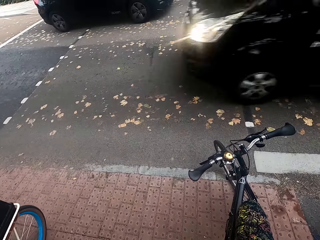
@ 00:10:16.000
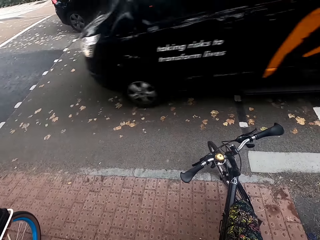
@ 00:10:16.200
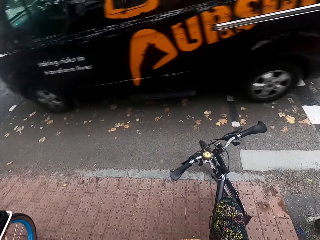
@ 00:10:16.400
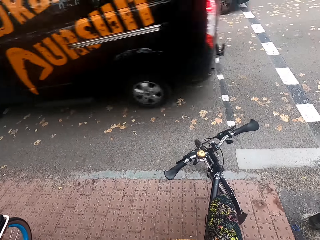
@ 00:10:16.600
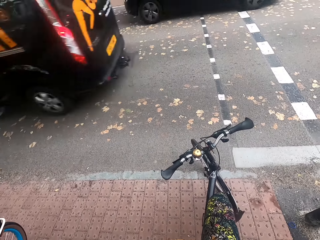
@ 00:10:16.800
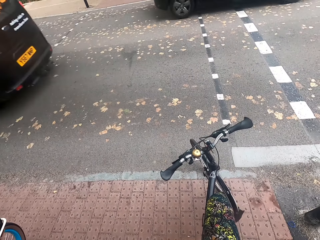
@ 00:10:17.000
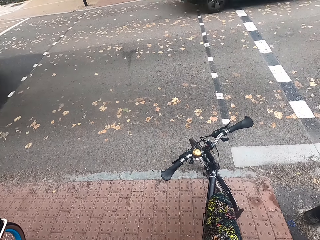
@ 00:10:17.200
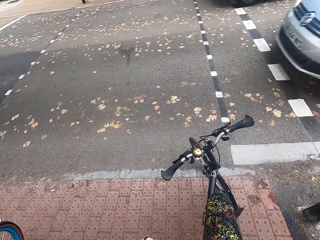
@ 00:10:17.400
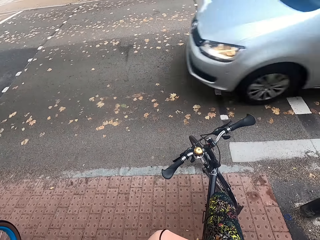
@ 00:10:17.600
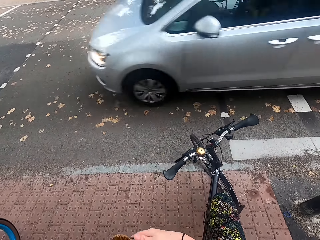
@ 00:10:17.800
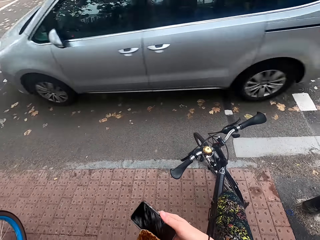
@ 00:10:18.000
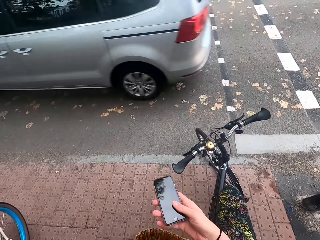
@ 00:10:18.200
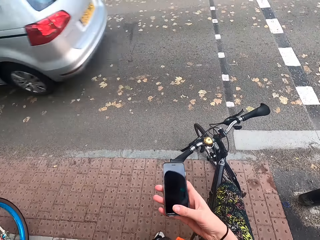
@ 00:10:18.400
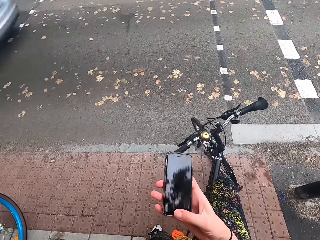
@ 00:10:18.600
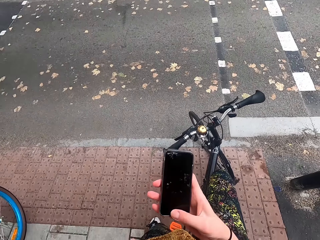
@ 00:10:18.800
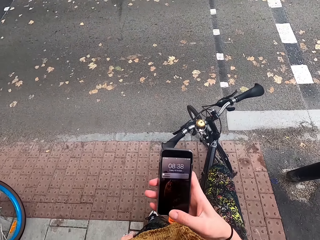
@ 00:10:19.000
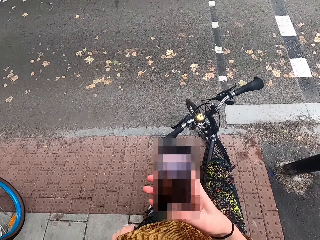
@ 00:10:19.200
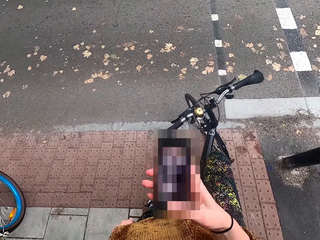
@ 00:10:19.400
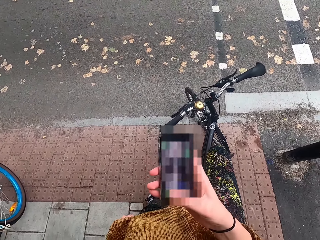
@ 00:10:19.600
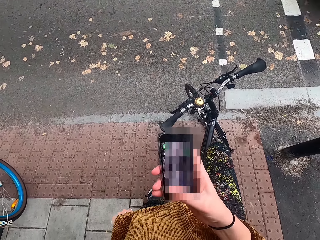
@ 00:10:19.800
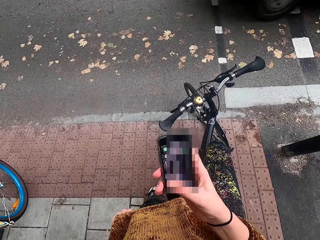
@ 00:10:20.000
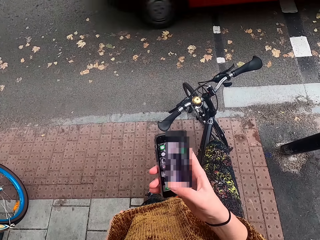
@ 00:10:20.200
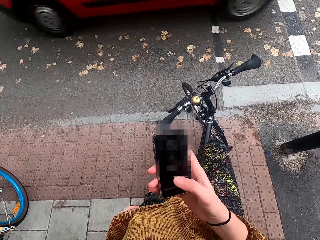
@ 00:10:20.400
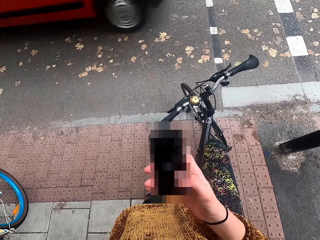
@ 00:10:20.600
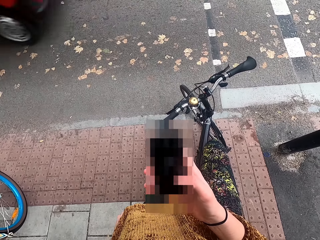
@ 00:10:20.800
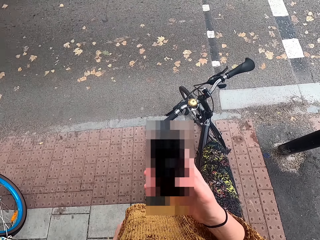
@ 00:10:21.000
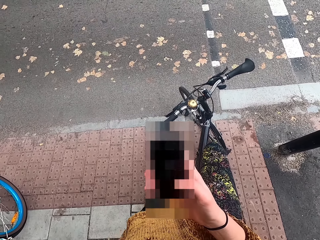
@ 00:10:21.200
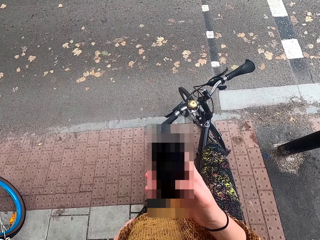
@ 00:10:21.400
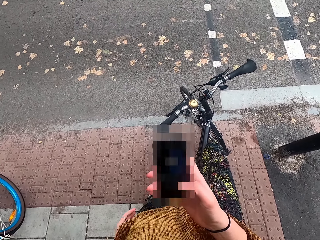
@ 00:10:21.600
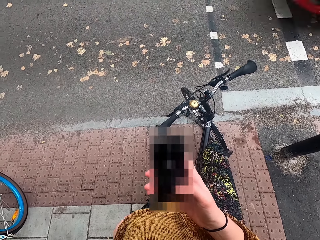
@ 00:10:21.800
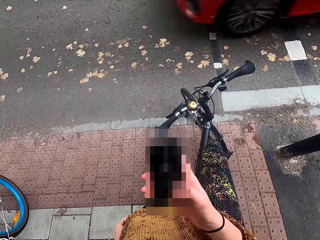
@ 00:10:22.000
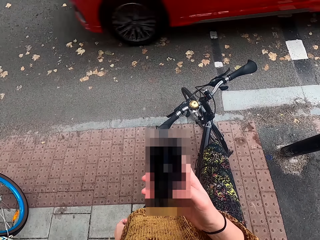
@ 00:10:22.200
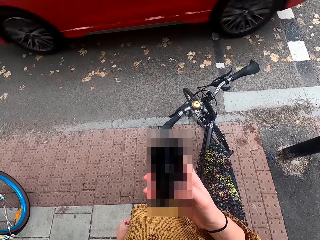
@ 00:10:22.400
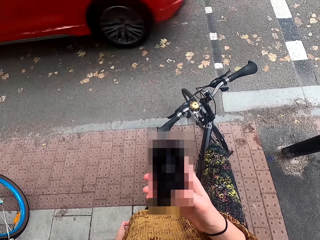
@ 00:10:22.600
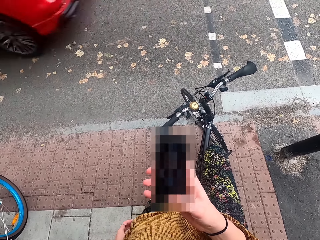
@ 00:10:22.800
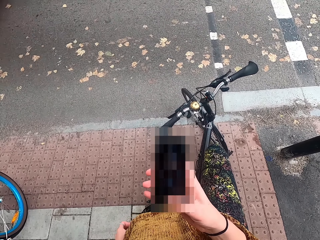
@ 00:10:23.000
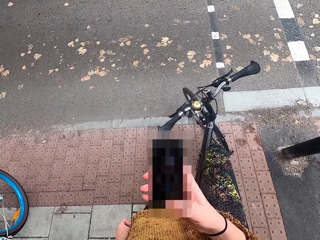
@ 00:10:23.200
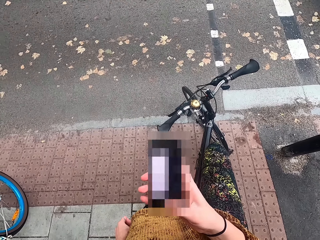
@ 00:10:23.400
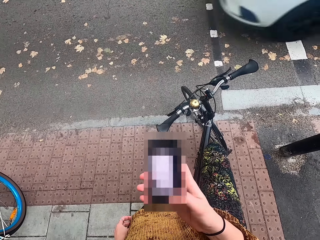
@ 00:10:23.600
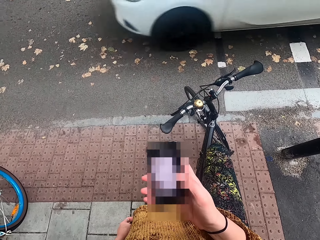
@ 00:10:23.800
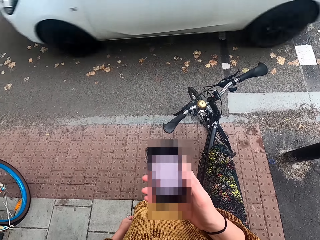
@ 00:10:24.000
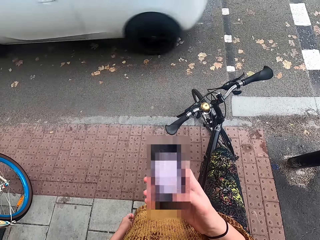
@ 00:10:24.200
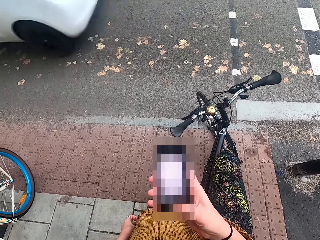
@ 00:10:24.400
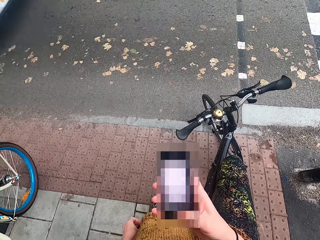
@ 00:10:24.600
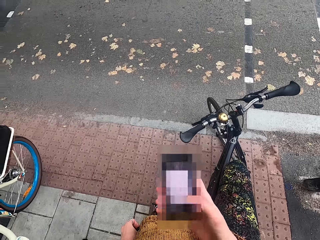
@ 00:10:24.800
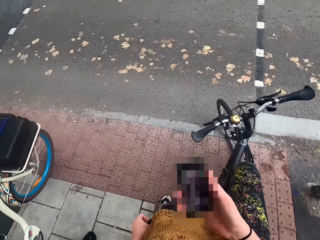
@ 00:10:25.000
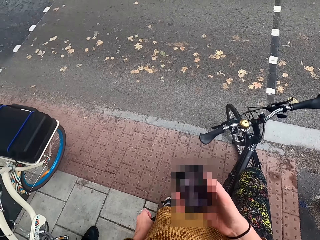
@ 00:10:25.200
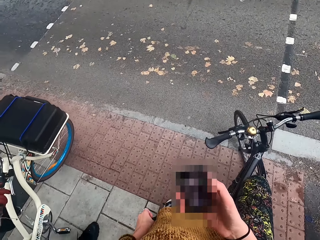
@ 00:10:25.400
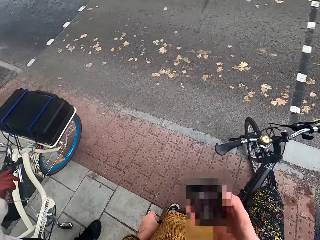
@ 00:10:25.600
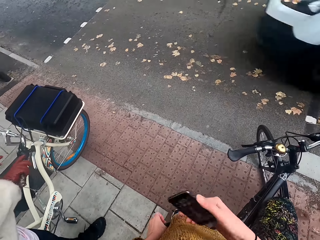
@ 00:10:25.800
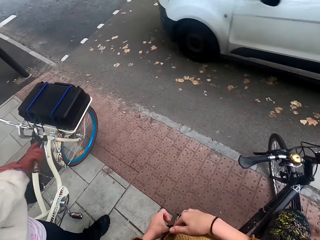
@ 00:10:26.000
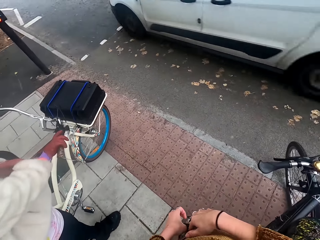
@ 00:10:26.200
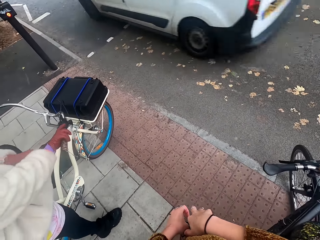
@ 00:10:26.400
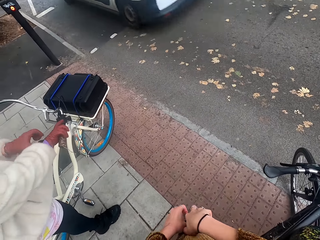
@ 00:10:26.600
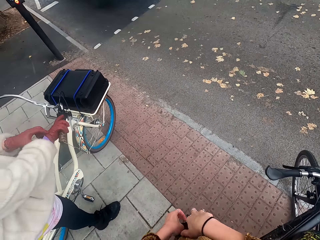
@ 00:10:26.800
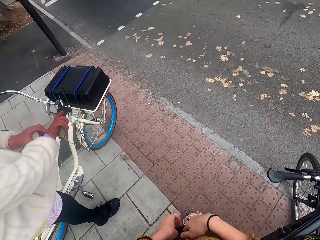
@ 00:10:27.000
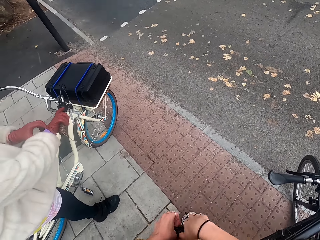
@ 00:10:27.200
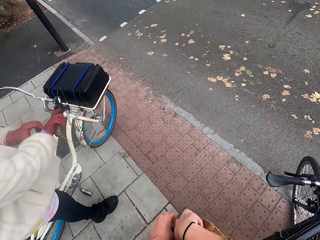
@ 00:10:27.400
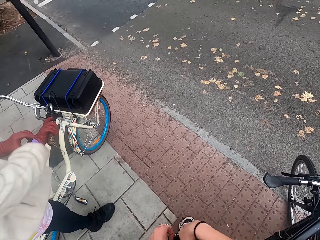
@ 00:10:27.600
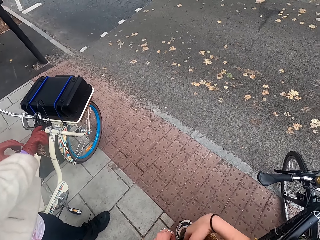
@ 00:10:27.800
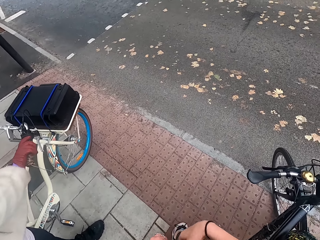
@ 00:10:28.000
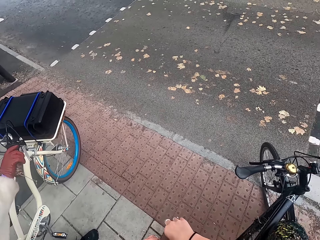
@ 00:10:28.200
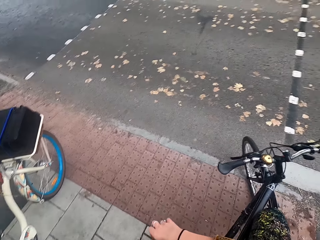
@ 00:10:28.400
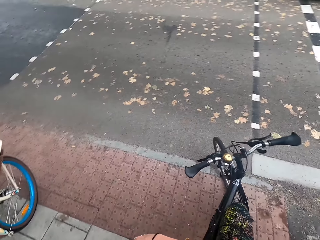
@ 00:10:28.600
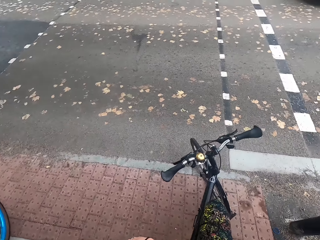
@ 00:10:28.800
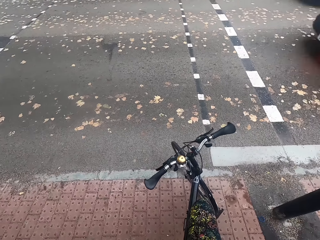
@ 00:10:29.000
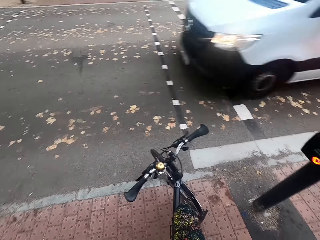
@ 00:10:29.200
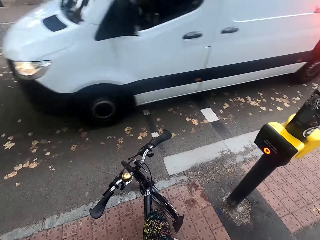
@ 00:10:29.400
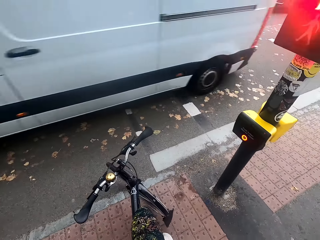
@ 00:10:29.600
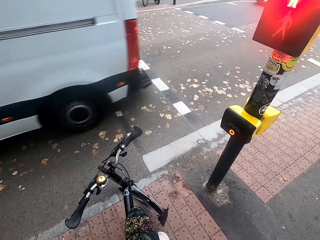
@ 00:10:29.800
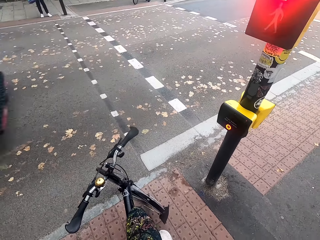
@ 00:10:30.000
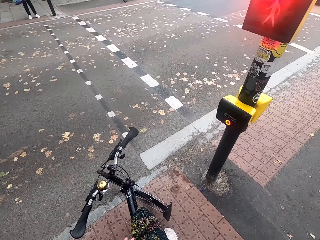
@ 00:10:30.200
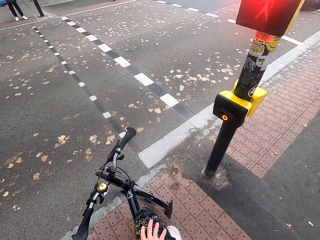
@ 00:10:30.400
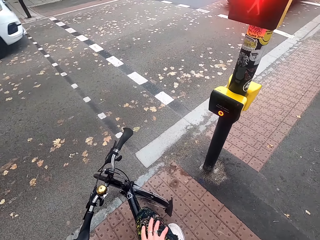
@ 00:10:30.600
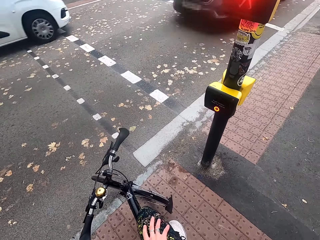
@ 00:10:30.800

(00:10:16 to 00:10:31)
The camera wearer holds the phone with her right hand. She scrolls the phone on the hand. She presses the phone with her right hand. She returns the phone into the pocket.

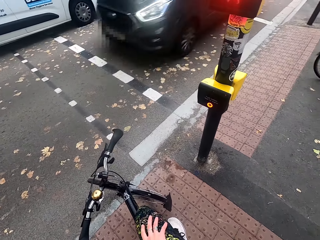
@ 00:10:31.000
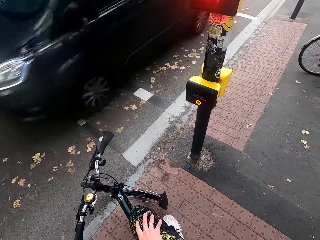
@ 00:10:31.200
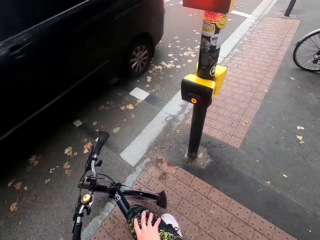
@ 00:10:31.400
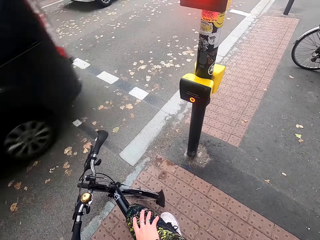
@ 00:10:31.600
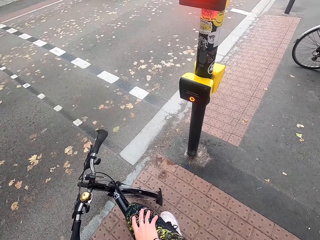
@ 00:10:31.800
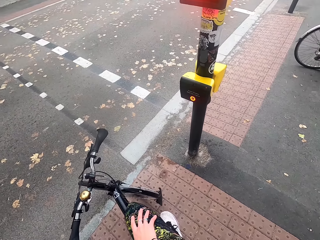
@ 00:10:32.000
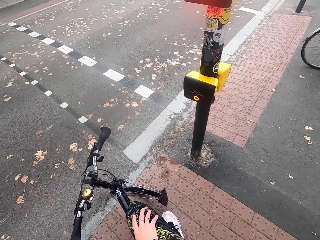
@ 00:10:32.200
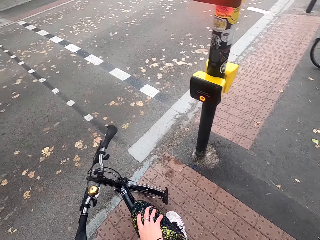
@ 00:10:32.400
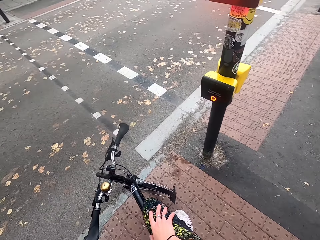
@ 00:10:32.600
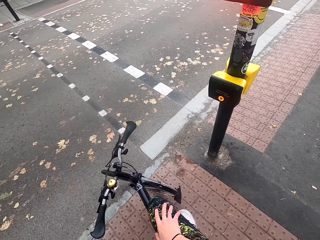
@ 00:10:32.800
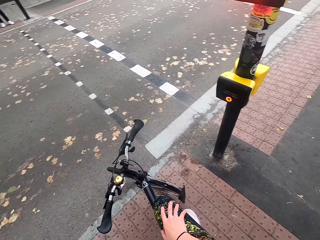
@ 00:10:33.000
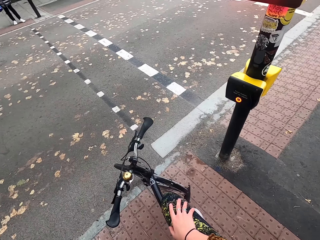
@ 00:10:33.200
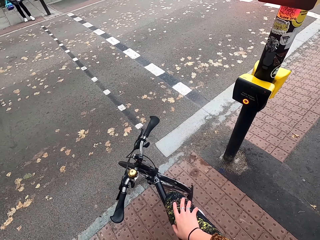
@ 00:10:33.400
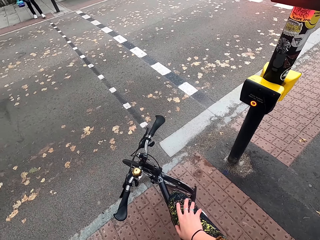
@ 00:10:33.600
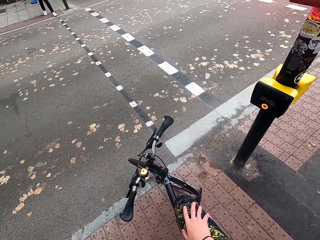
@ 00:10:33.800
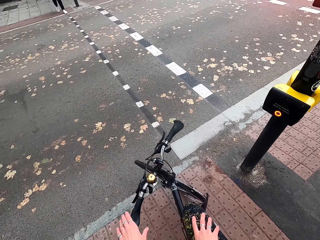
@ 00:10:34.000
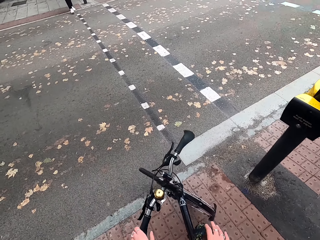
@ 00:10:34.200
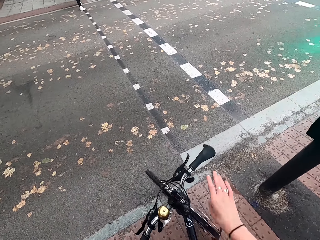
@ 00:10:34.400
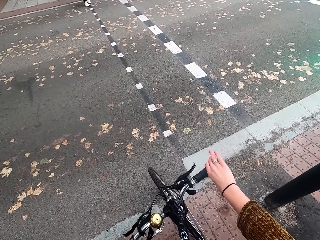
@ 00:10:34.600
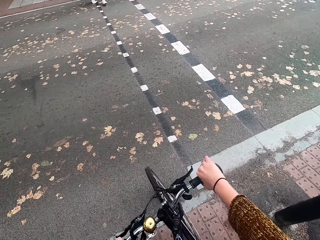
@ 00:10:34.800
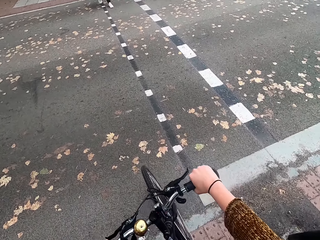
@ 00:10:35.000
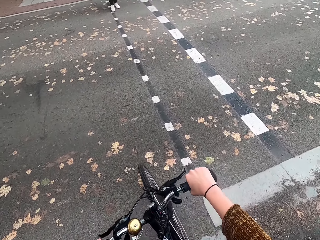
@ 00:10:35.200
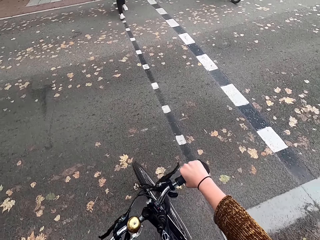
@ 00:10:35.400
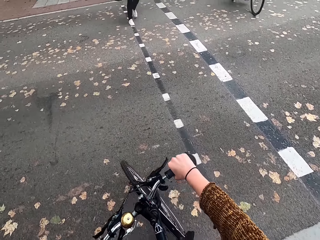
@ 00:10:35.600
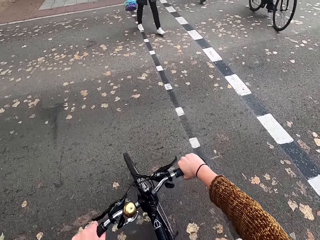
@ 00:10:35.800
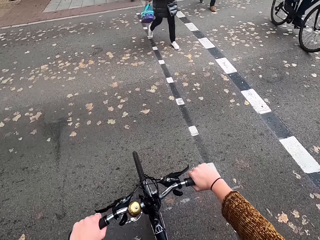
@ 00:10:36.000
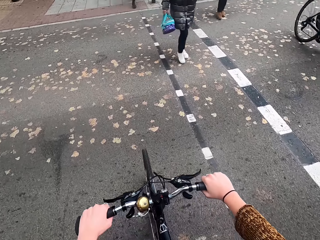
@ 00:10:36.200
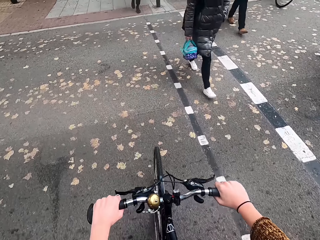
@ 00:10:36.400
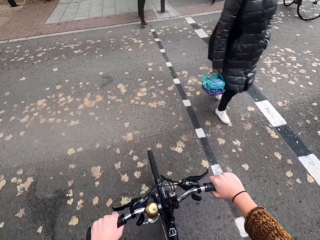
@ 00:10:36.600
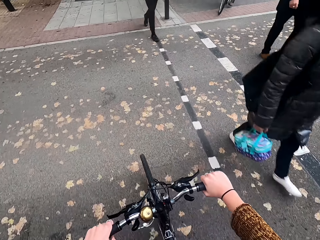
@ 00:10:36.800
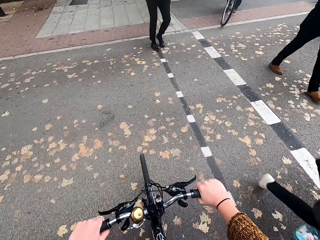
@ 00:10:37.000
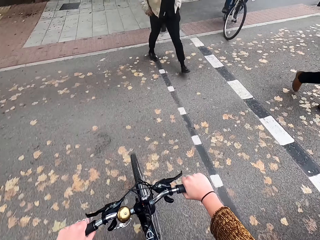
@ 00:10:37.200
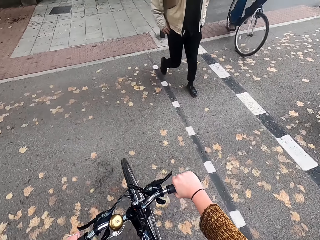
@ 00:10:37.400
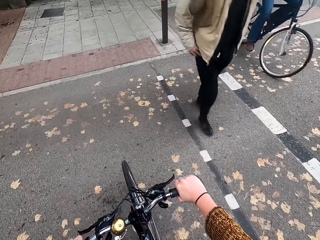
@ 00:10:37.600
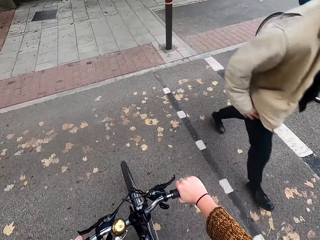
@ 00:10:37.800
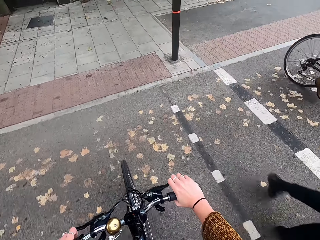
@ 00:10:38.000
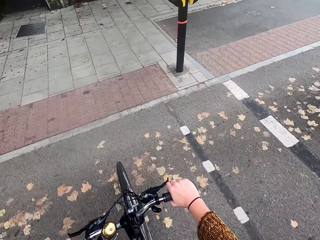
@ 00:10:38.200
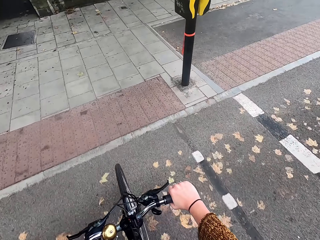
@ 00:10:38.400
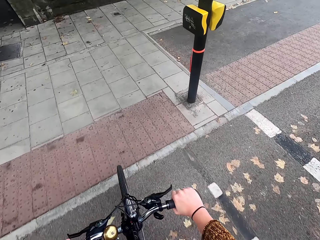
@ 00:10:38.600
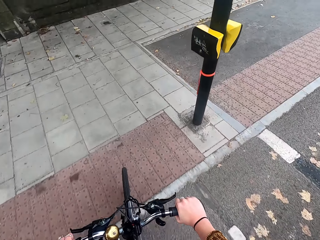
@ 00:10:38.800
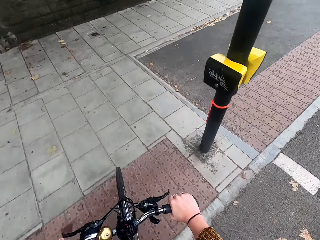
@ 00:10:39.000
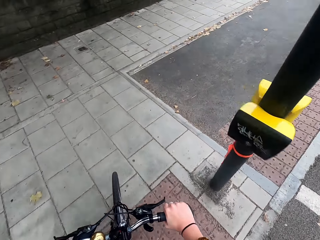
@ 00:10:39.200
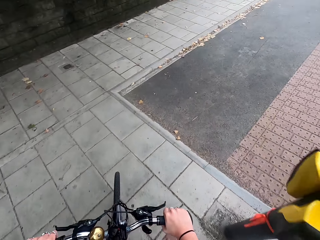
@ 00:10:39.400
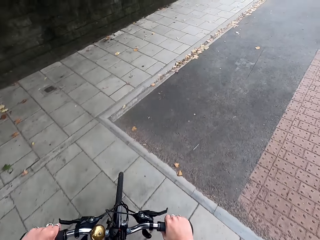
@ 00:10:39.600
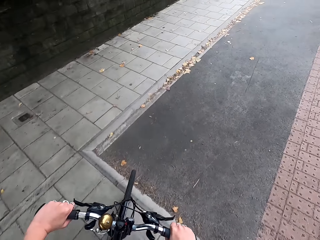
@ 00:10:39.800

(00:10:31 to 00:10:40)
The camera wearer holds the bicycle handlebar with her left hand. She holds the bicycle handlebar with her right hand. She rides the bicycle on the road with both hands.
